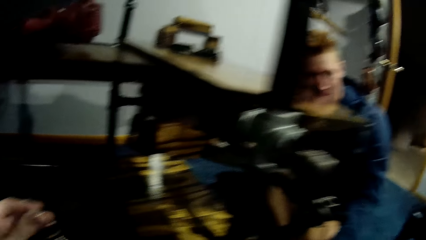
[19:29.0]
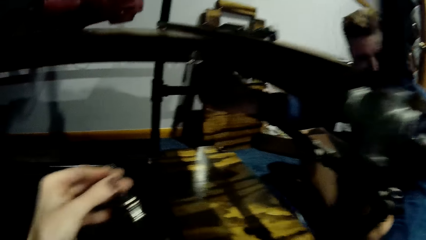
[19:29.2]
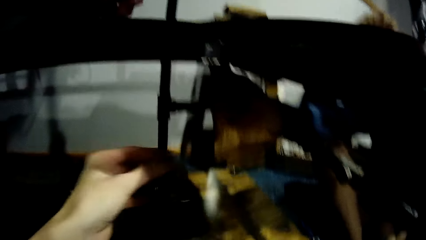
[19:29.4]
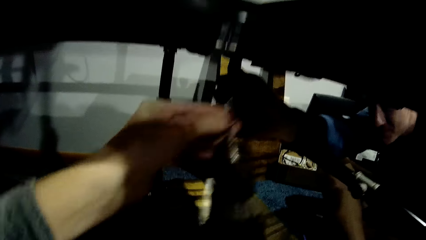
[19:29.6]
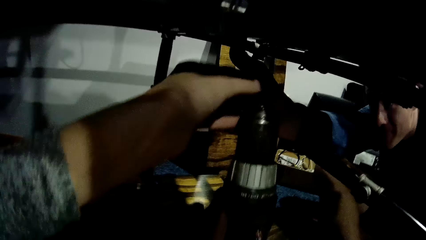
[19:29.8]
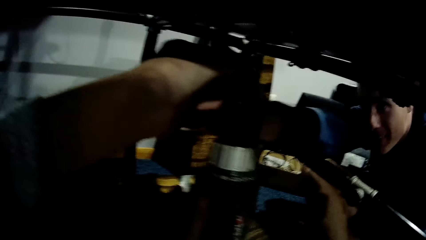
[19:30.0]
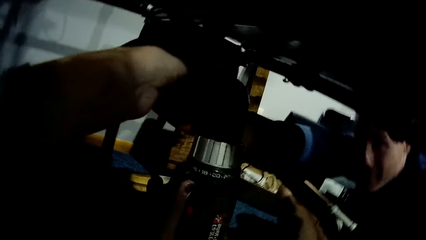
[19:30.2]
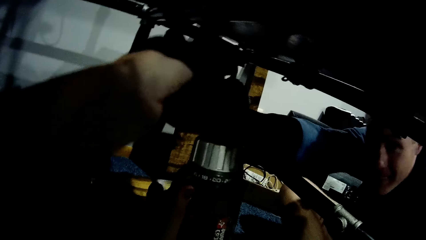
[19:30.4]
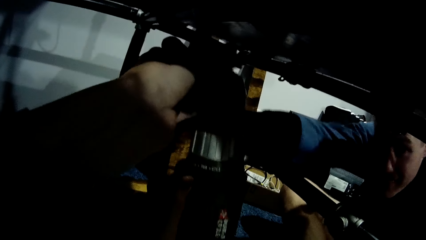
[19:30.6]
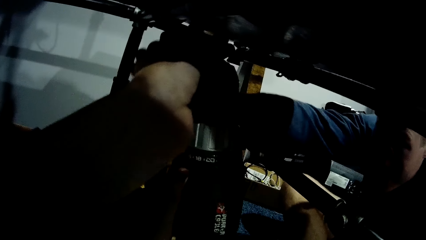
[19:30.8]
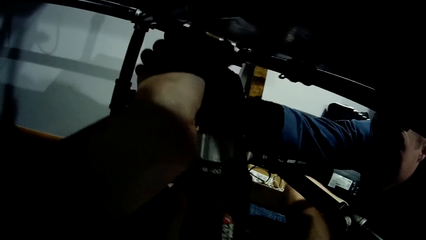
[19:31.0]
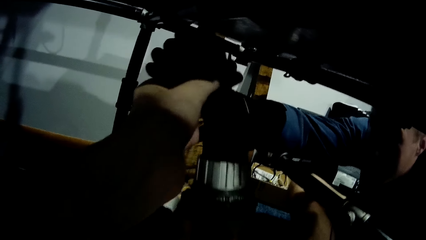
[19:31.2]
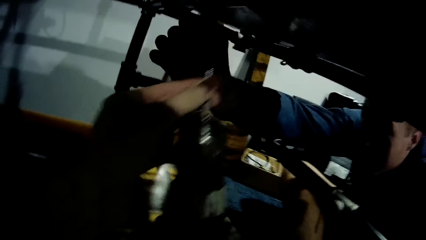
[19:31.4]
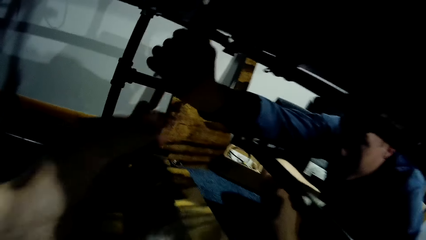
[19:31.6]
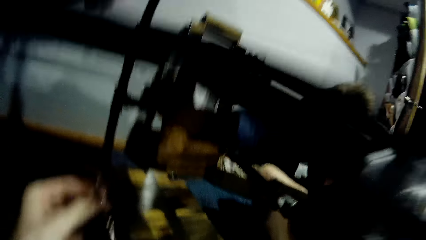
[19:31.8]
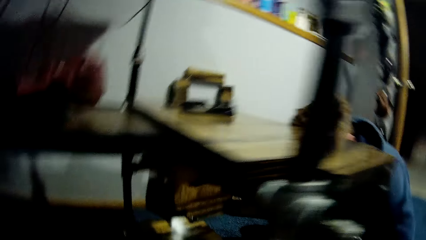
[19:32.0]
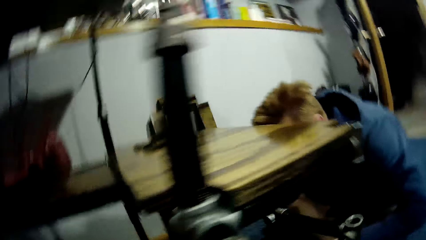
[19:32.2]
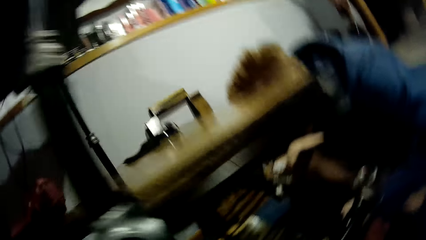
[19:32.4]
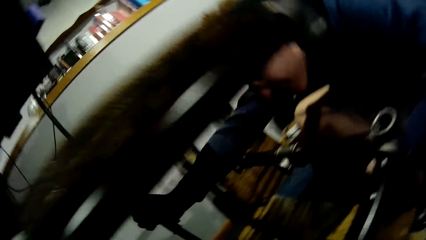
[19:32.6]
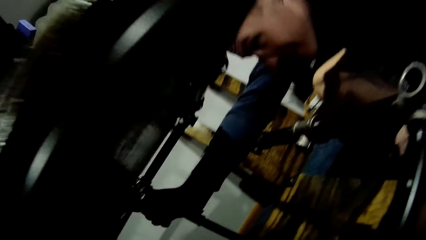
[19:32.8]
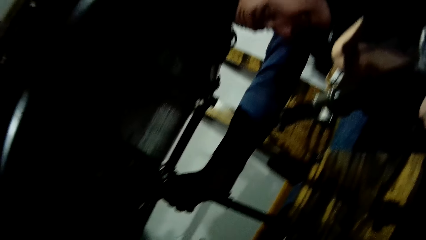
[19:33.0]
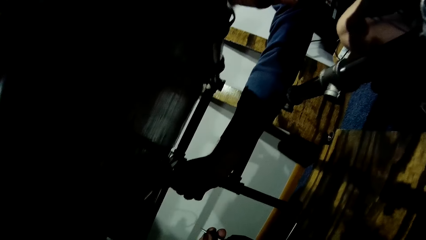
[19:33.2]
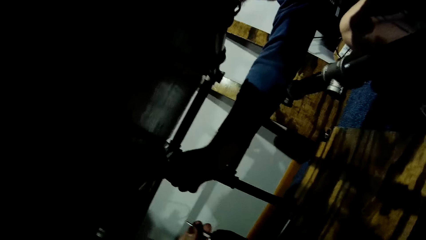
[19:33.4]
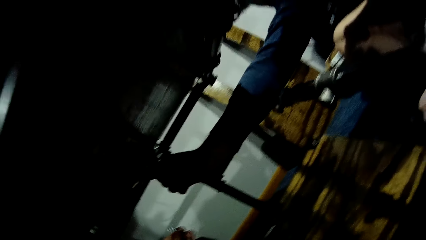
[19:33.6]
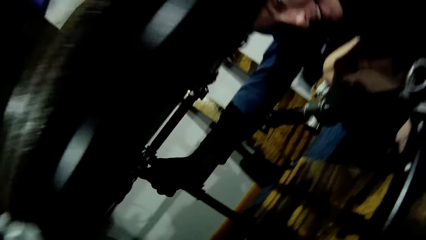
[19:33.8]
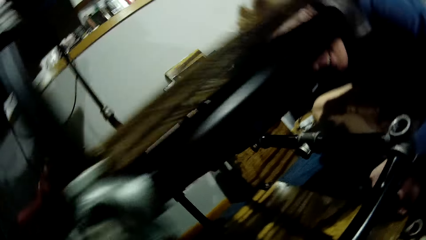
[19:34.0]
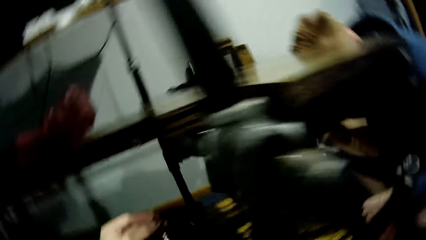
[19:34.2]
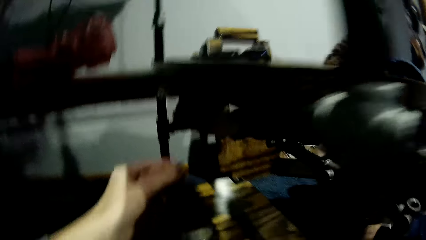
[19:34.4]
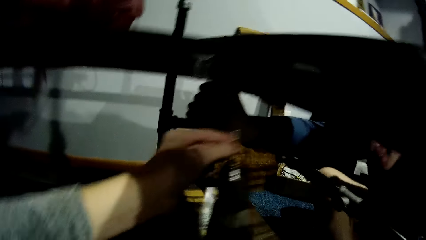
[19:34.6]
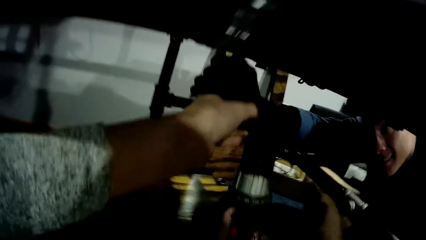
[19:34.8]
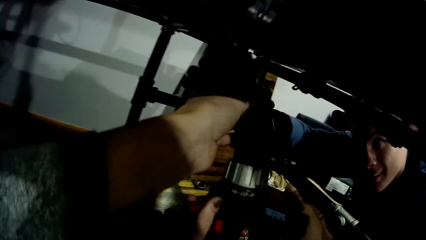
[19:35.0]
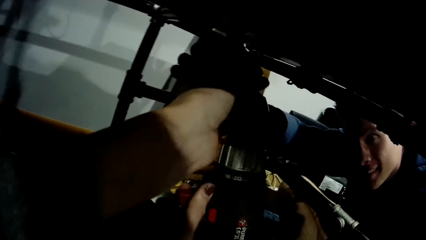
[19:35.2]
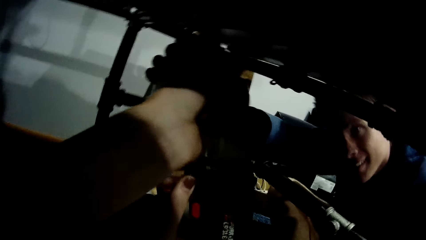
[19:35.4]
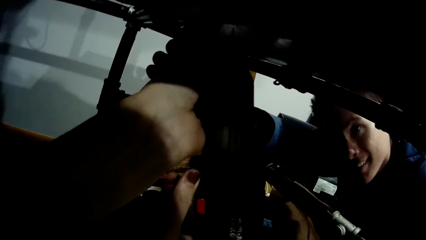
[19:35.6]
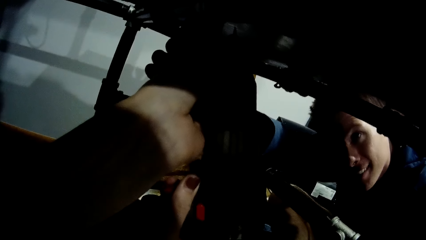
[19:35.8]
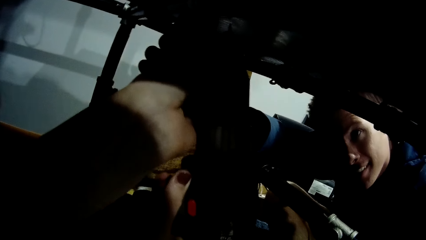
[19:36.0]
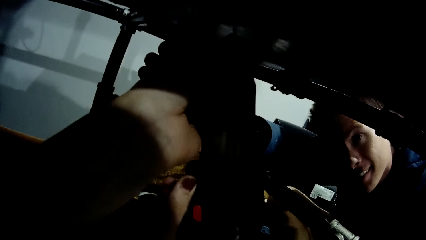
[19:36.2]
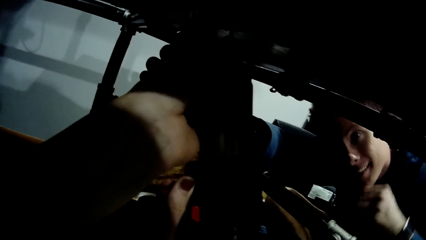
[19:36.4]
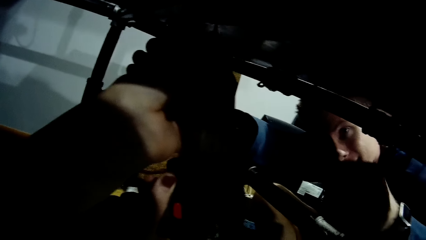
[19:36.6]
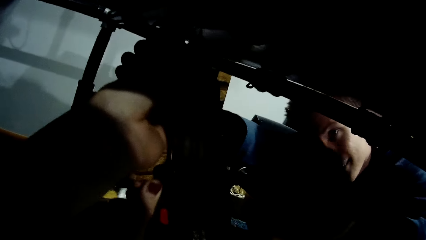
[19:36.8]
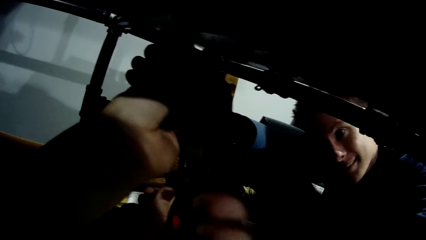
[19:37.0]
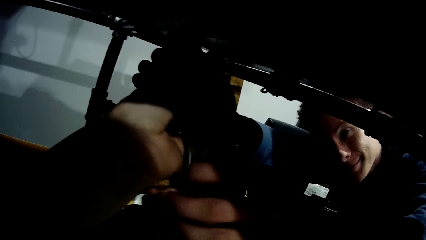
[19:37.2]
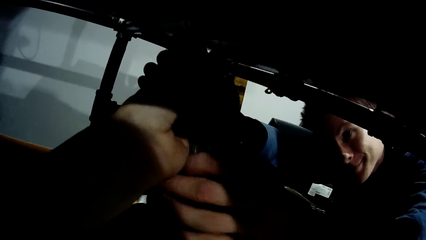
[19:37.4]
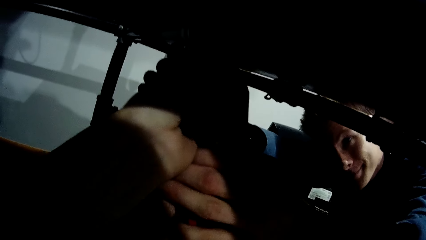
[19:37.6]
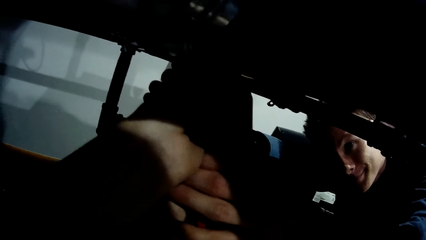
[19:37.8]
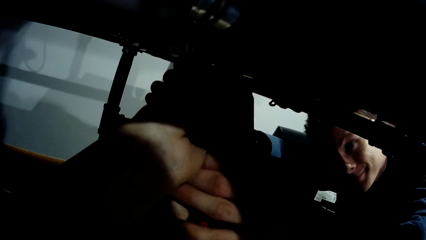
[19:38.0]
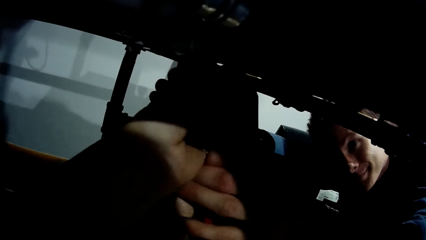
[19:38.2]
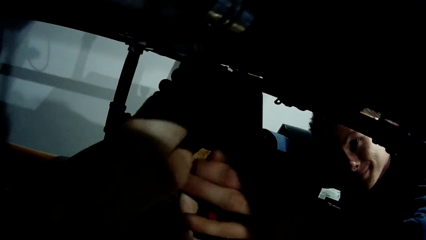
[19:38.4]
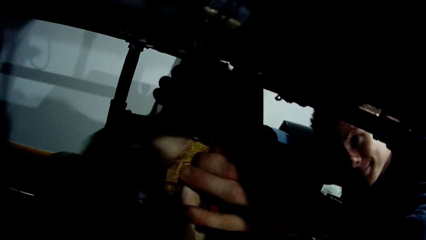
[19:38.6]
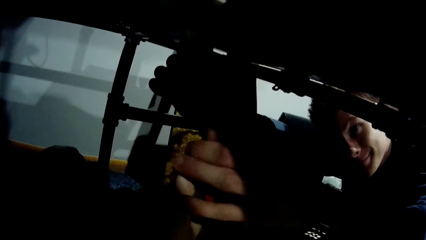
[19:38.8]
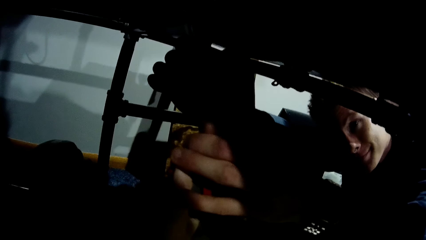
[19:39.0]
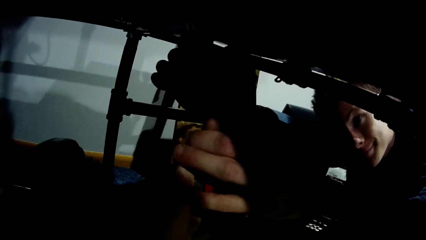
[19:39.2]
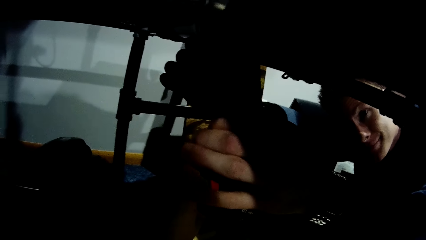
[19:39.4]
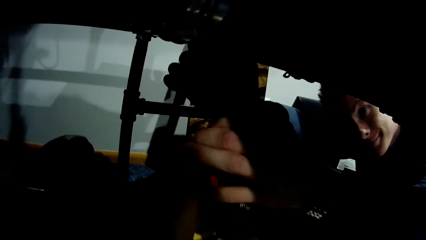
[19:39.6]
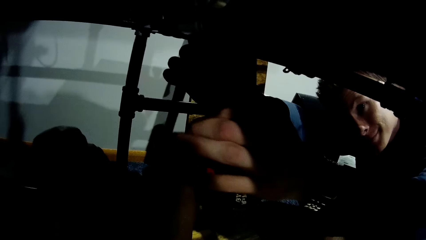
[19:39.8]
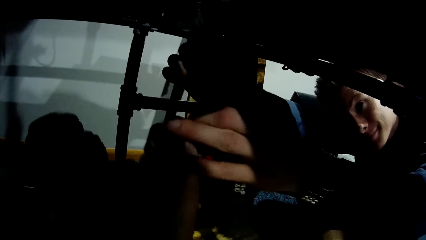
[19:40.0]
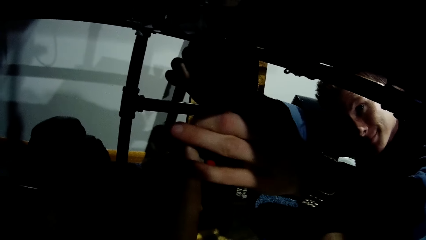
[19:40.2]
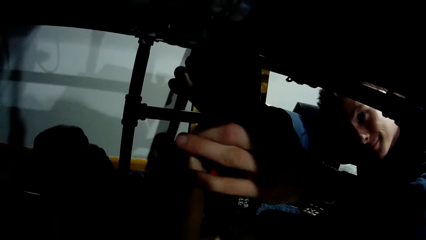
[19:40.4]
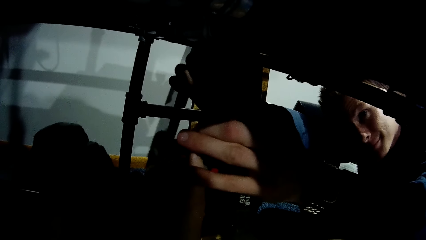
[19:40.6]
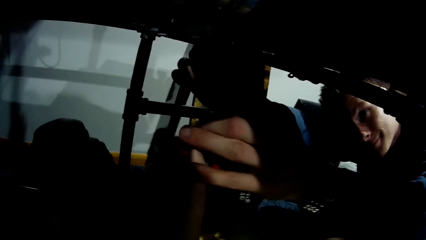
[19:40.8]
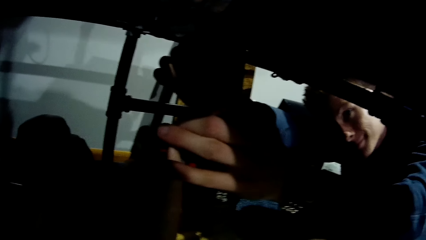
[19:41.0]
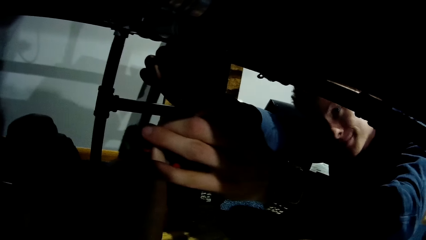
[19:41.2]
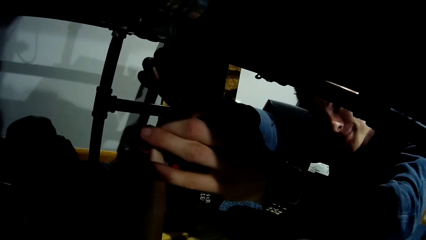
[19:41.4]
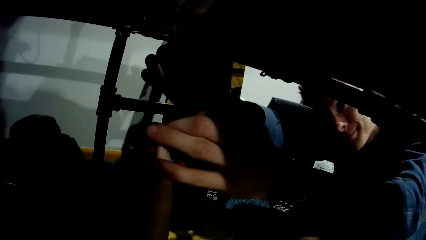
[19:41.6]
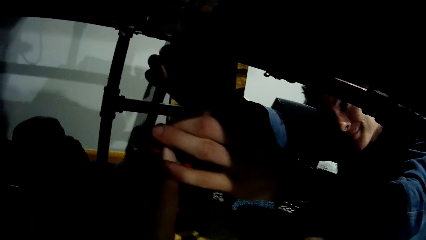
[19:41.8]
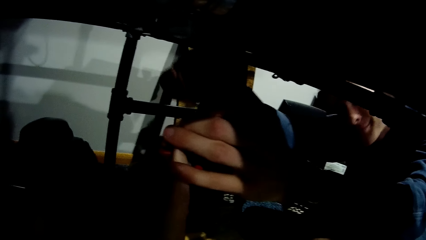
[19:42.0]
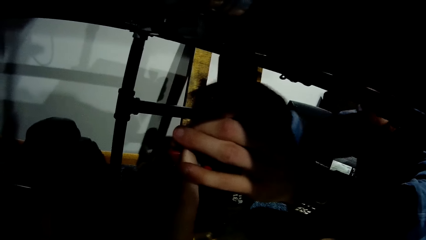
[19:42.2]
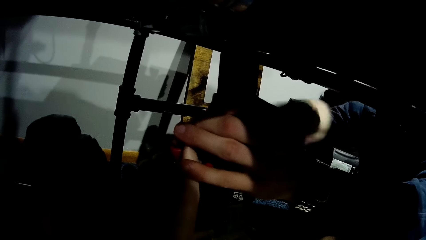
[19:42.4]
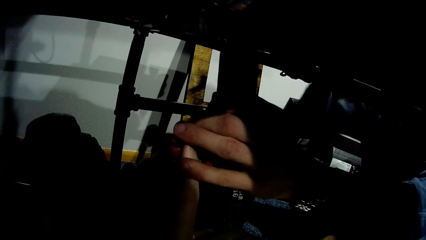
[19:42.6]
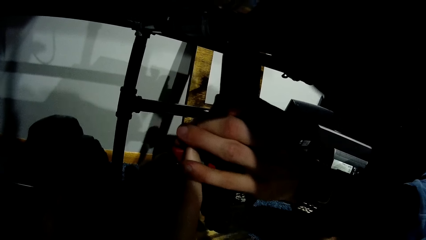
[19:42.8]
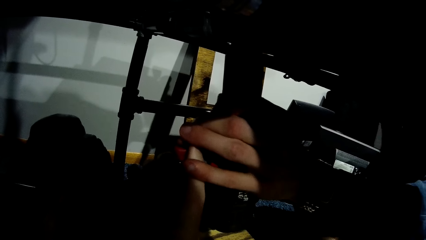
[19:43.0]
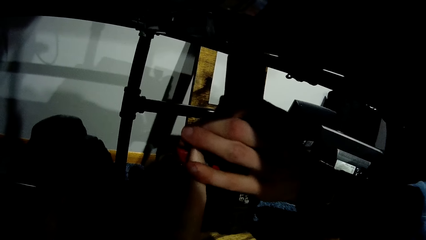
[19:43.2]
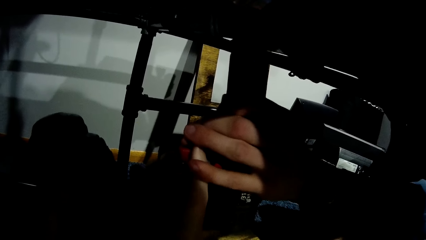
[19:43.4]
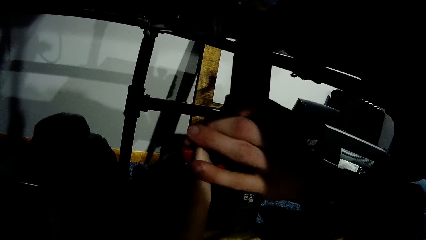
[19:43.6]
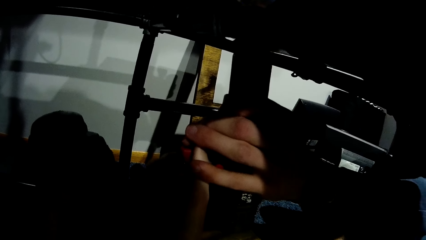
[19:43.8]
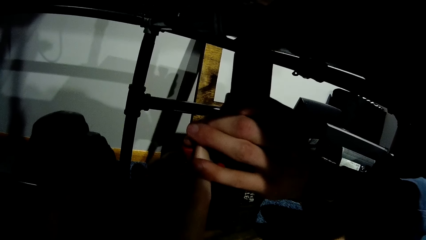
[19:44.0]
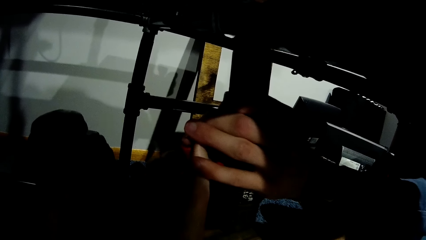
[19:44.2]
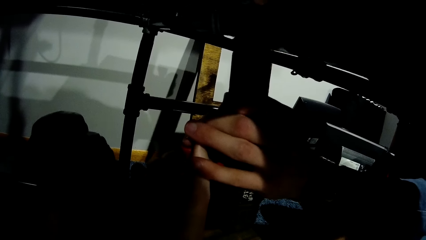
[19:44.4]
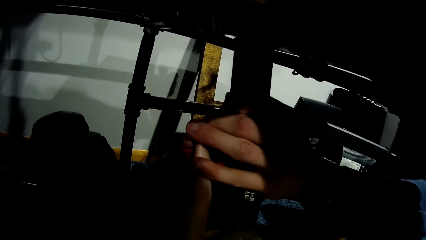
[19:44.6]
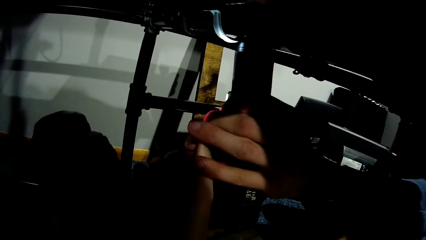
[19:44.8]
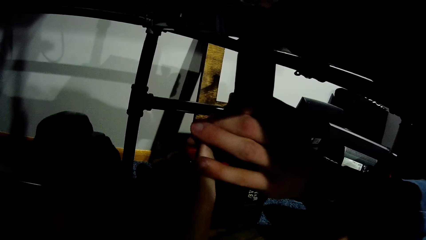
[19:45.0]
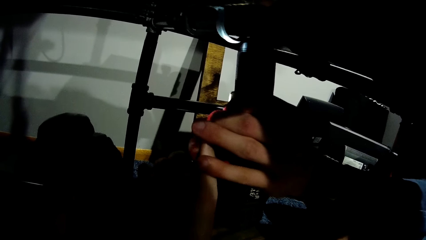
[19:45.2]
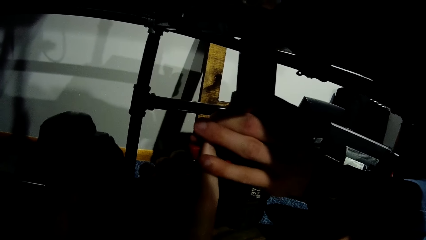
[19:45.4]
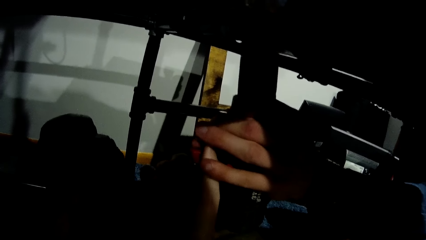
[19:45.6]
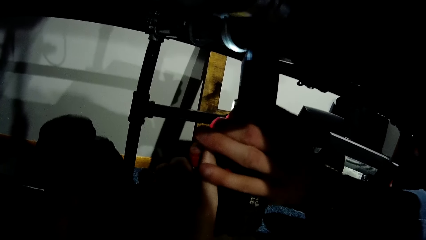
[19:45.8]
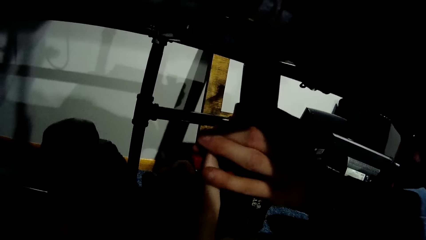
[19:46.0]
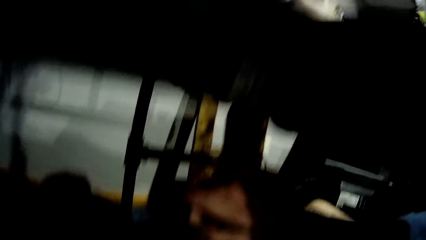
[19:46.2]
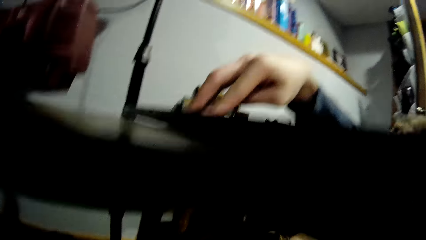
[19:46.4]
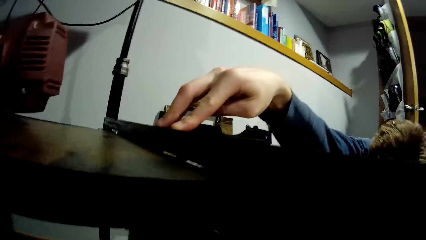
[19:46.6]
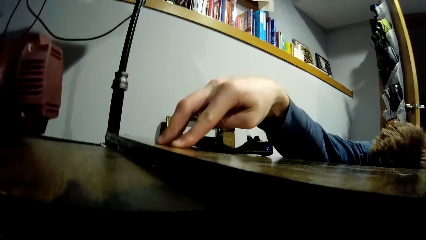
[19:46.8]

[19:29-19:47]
The camera wearer takes the driller beneath the car lift with both hands. They drive in a screw to the board. The man holds the screw. The camera wearer interacts with the man. They stare at the board. They take the driller beneath the car lift with both hands. They drive the screw into the board. They drive in the screw to the board. The man holds the driller beneath the car lift with his left hand, takes his right hand off the driller, and drills the wood with the driller in his left hand.
